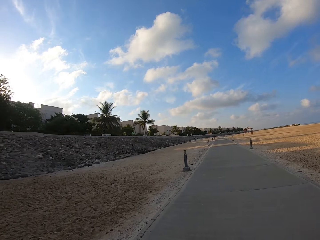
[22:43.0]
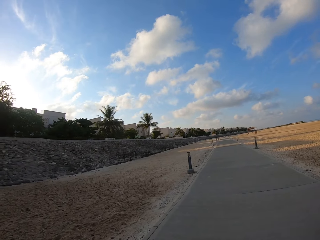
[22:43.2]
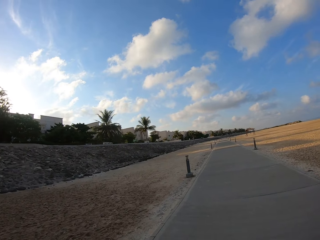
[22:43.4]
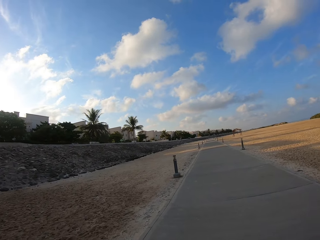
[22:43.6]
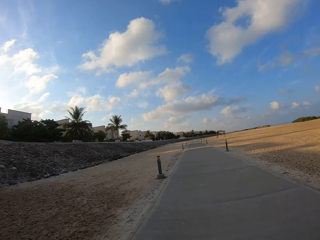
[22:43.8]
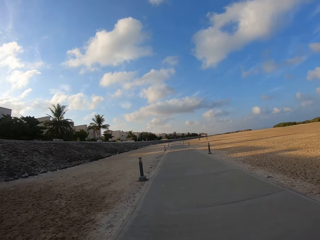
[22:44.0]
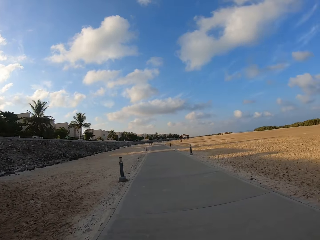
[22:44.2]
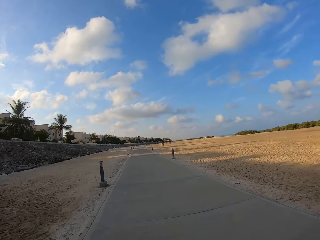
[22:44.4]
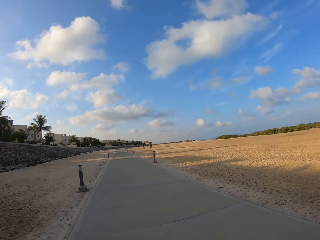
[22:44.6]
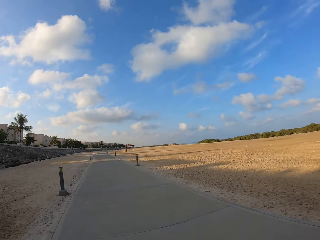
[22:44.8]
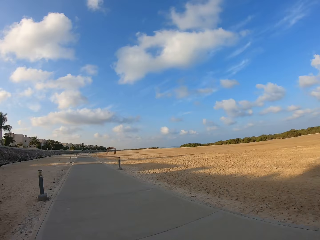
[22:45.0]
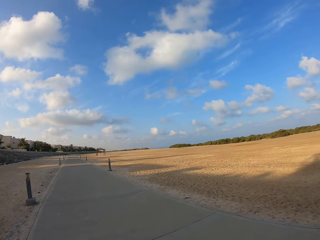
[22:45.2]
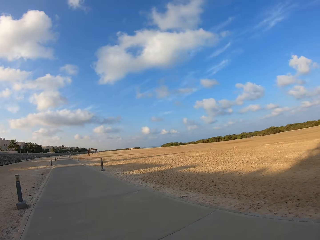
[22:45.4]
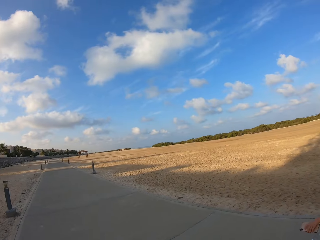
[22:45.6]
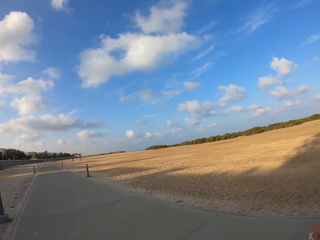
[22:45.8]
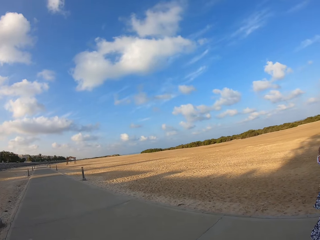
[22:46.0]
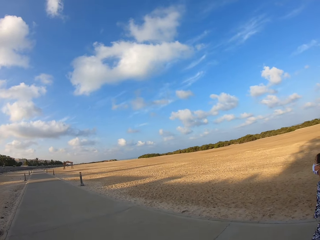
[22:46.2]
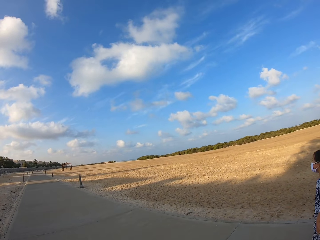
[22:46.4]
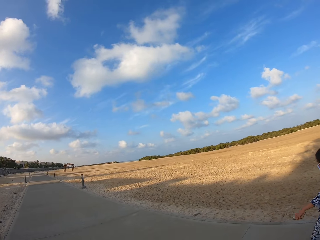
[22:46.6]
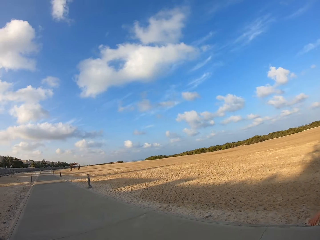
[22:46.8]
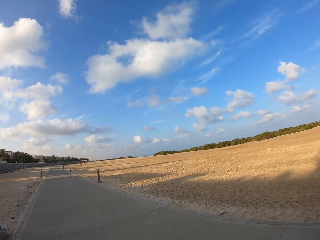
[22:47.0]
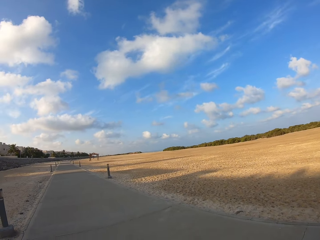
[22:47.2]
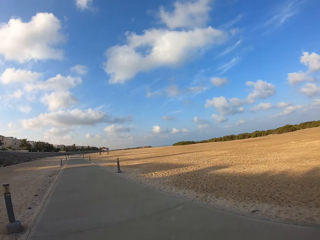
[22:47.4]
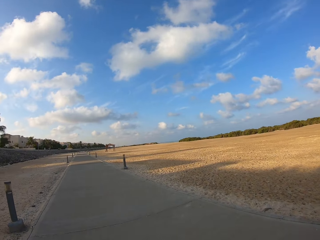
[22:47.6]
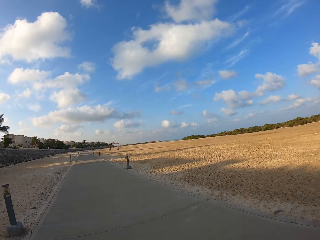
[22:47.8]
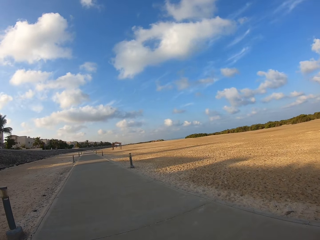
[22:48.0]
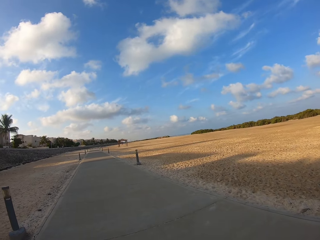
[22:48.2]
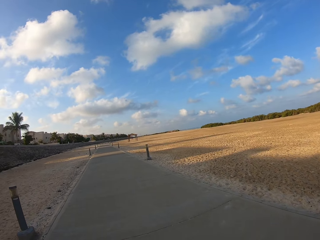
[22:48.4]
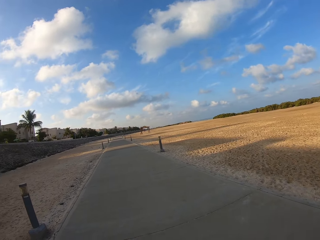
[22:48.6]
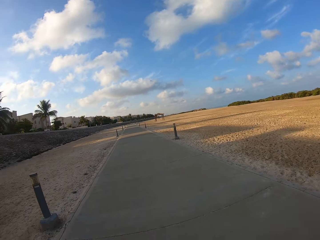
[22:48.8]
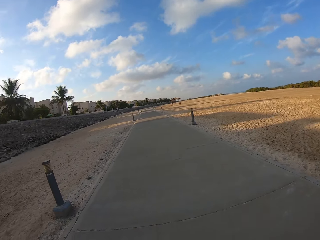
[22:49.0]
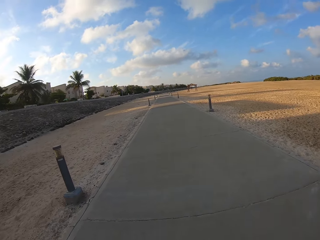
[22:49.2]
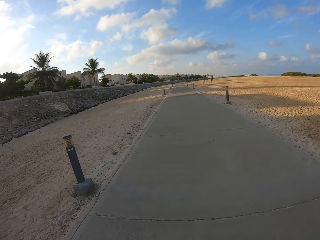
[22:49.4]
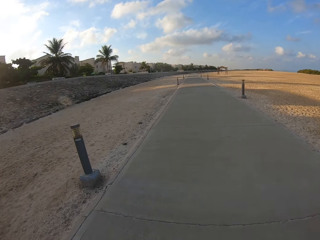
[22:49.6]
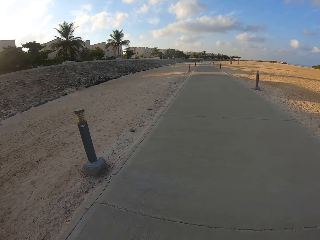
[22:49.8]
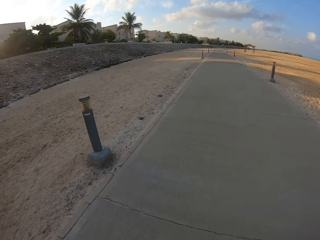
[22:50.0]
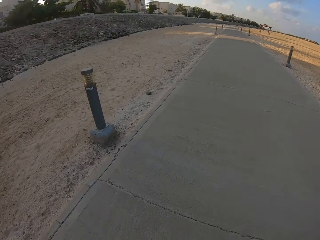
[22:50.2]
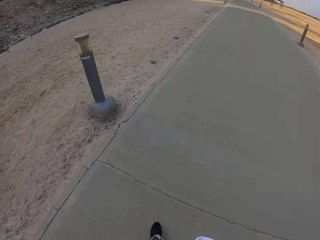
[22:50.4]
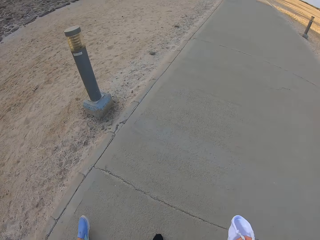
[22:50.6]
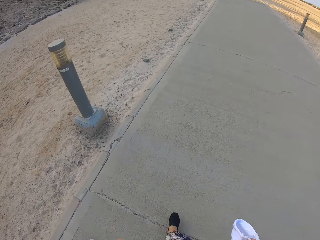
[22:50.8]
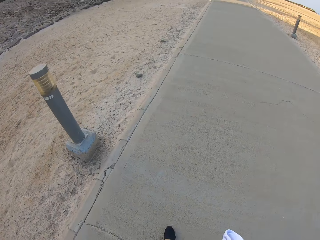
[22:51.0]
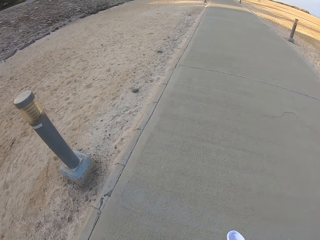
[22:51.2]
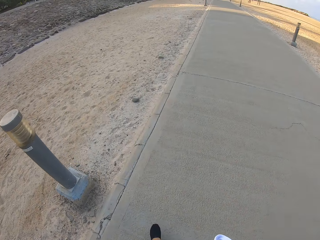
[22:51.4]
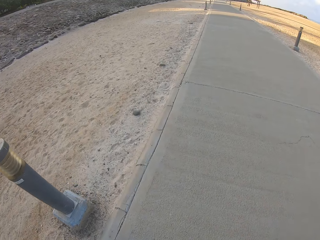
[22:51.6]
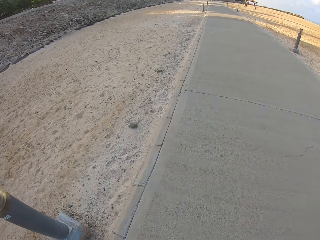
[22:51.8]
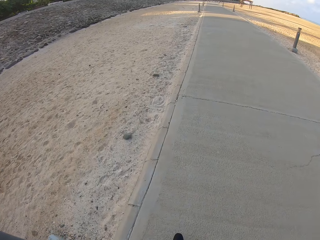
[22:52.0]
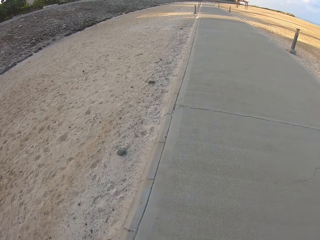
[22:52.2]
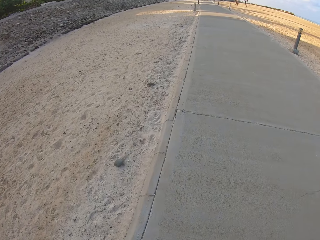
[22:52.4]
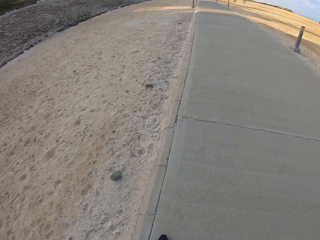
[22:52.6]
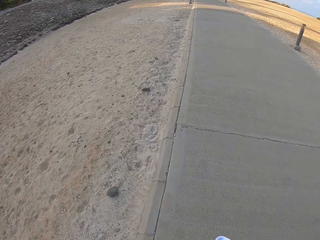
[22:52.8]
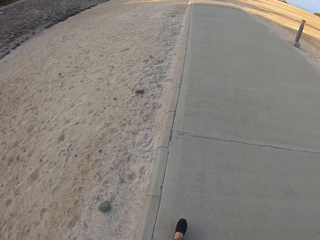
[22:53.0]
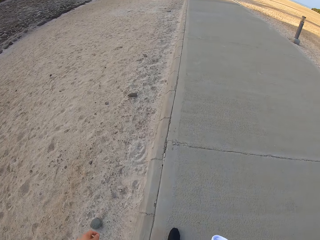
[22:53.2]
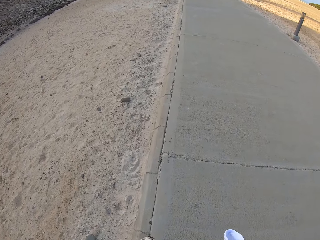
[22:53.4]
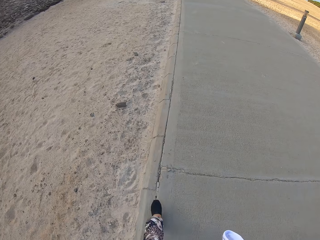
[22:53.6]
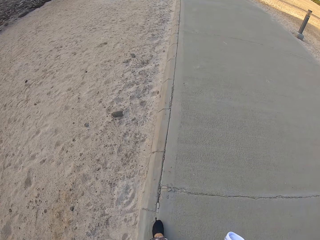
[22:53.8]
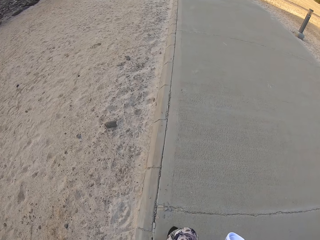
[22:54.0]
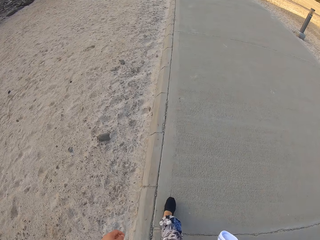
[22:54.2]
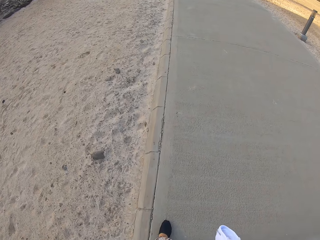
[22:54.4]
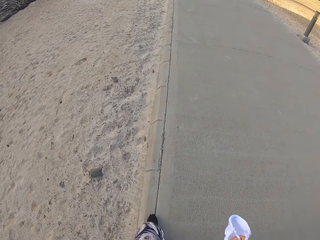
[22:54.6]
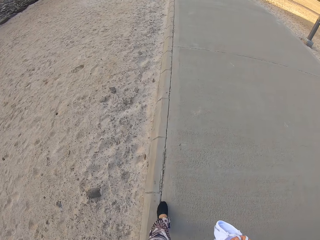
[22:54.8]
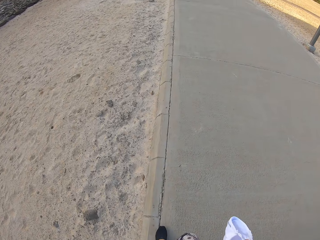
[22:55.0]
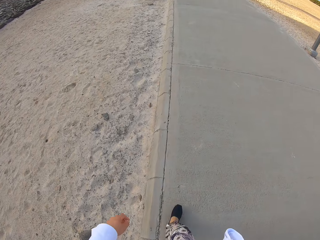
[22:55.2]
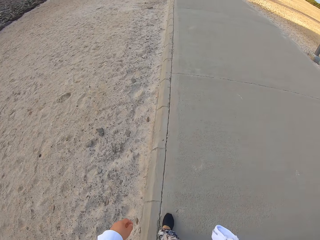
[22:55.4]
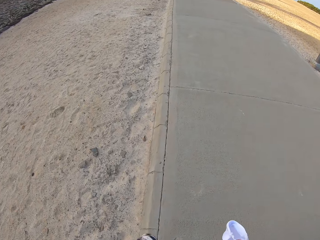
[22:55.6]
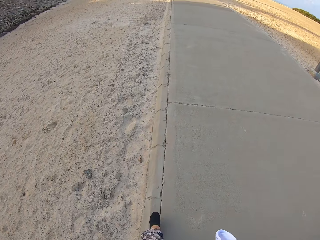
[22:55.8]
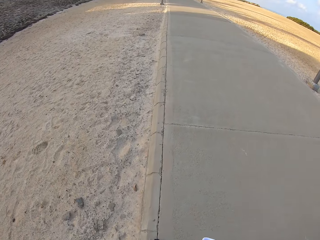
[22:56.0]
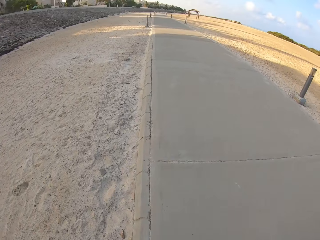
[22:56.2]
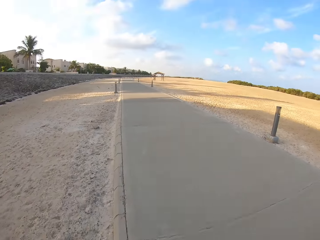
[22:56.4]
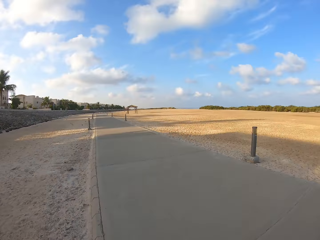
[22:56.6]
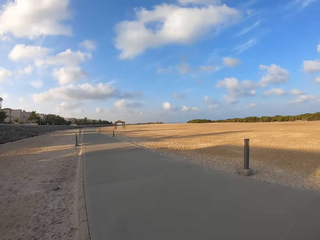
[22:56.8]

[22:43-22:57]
The camera wearer holds masks. They walk.

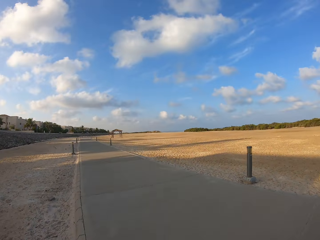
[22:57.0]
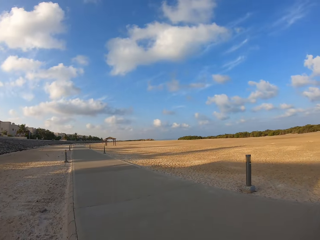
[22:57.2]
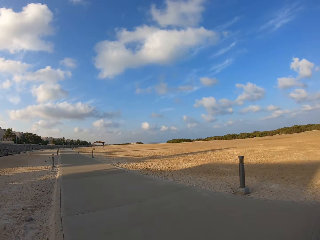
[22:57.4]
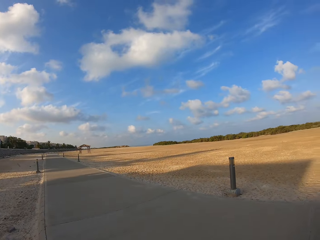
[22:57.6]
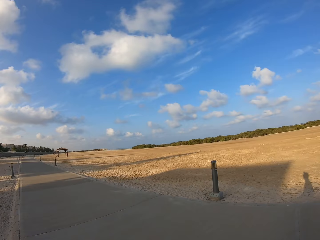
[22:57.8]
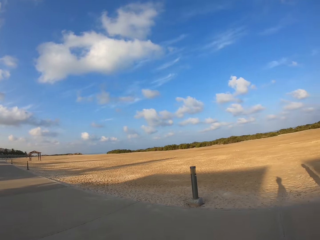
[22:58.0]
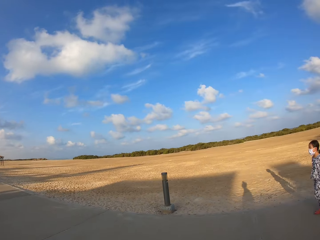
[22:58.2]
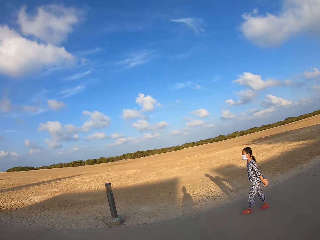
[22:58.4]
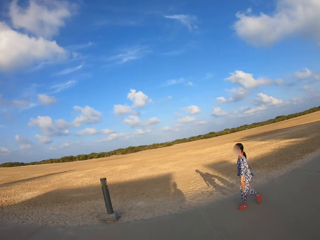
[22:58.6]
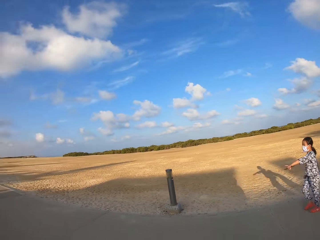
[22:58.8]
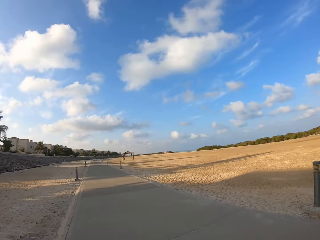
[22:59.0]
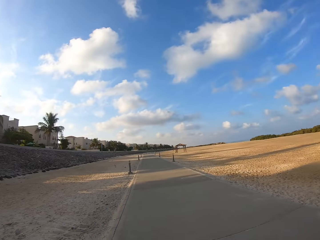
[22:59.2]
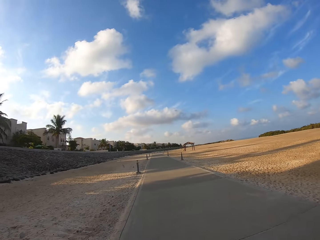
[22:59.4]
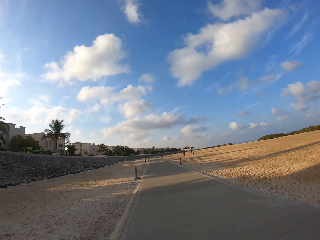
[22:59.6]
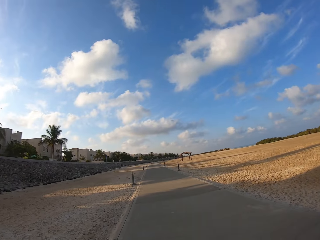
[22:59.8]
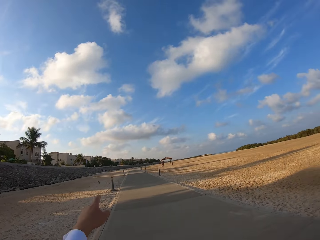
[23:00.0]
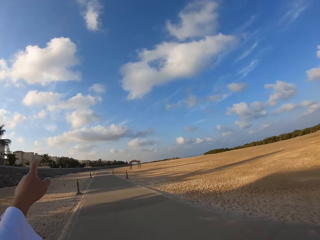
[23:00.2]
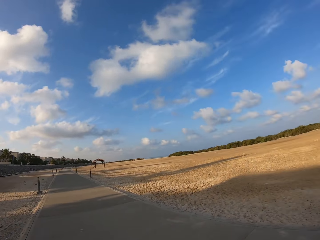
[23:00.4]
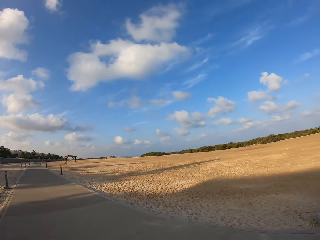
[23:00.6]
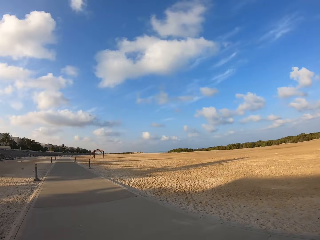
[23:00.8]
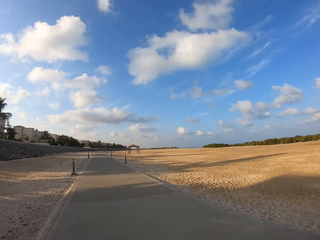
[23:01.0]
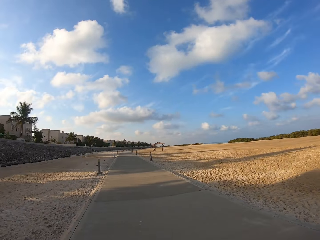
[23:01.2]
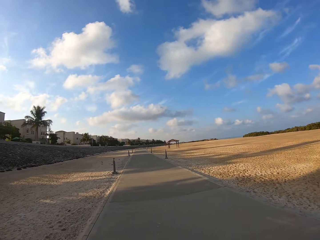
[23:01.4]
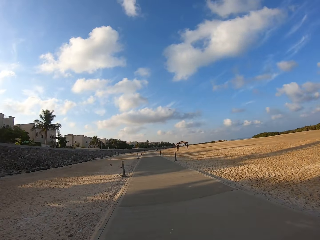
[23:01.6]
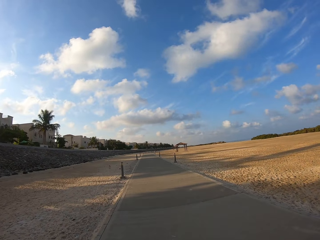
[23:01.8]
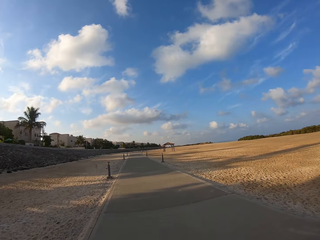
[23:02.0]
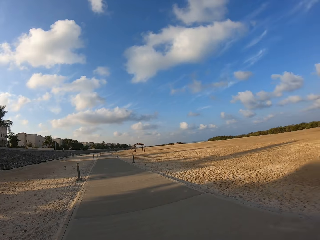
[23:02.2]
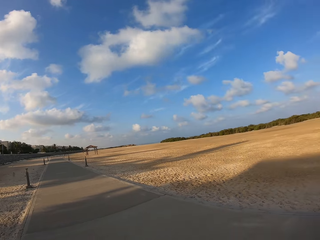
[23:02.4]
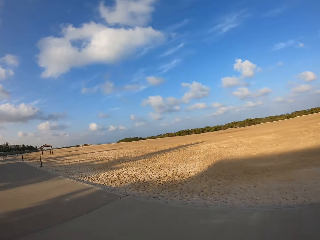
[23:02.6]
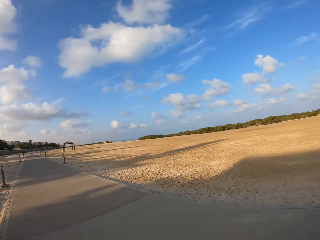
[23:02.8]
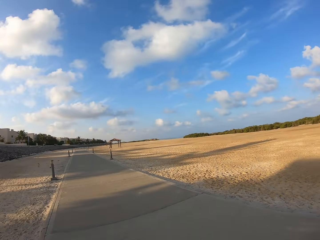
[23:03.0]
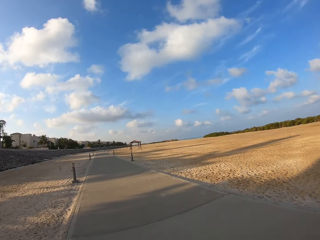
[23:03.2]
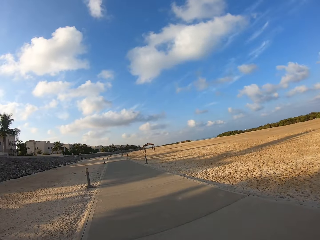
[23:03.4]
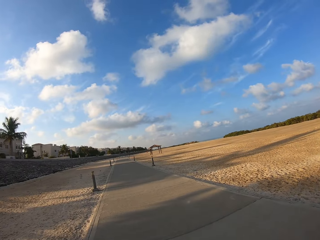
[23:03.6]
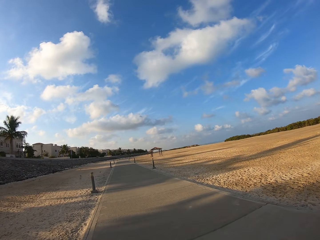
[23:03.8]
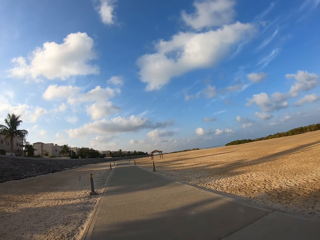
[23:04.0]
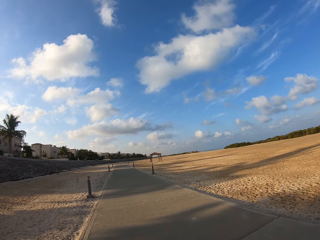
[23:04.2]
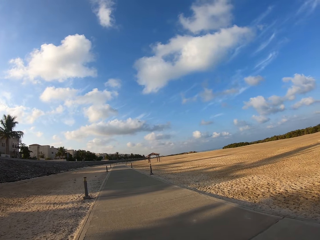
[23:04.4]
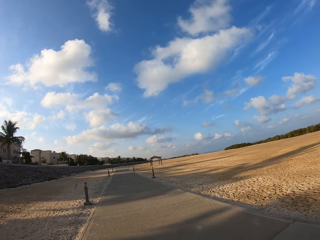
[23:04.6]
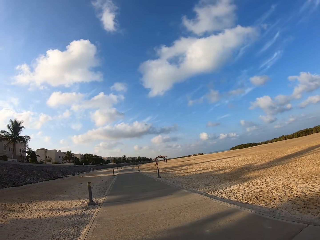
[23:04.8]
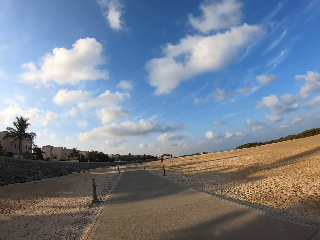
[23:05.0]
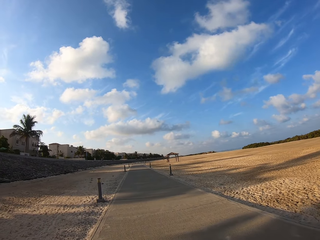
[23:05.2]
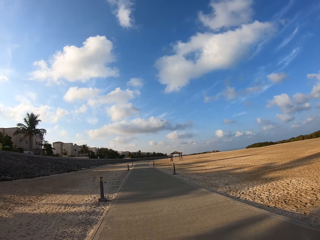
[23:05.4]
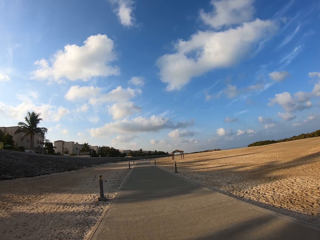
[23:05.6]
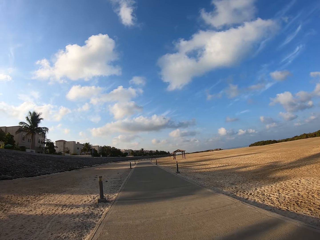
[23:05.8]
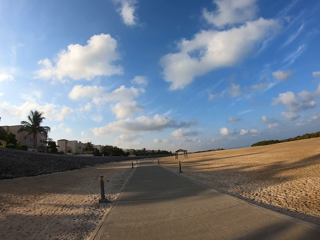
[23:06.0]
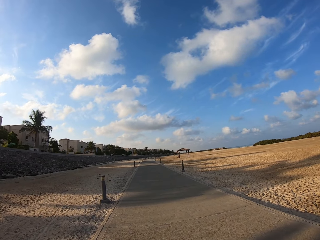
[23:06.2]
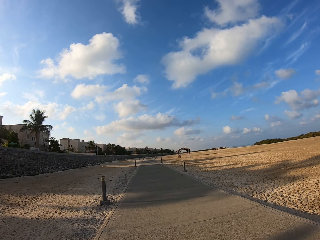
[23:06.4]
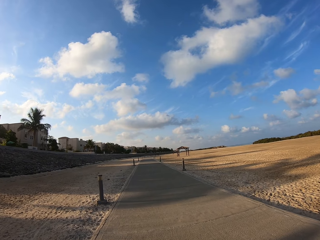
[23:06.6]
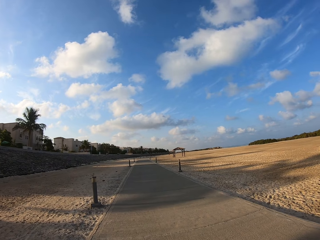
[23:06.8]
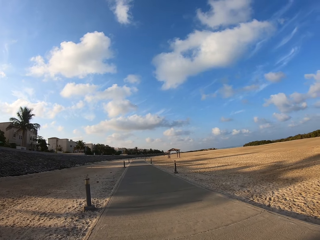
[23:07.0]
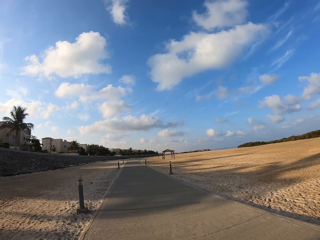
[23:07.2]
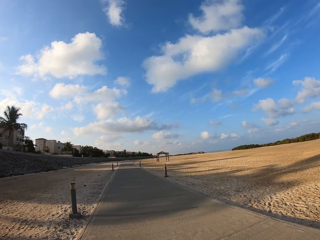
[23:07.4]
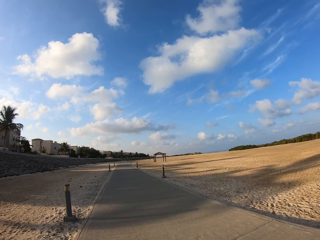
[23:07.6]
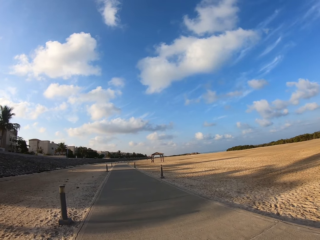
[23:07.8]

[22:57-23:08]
The camera wearer looks around and walks on the sidewalk.
